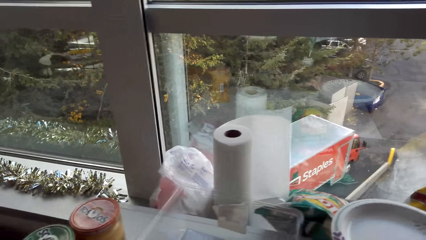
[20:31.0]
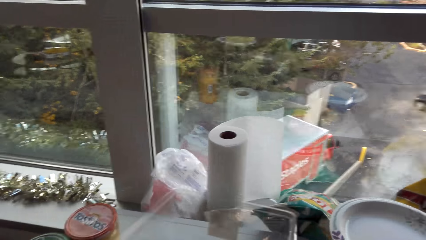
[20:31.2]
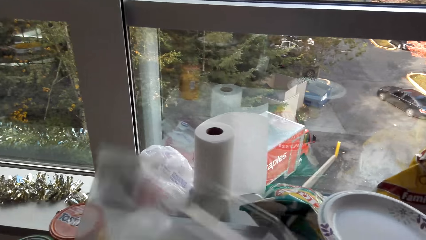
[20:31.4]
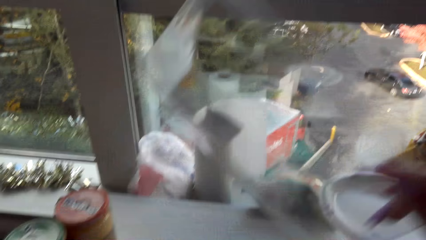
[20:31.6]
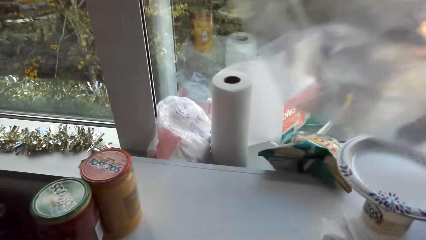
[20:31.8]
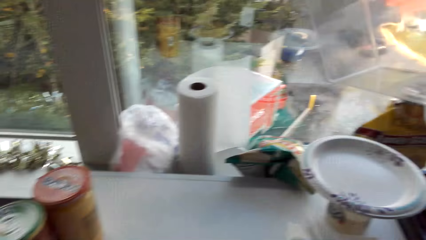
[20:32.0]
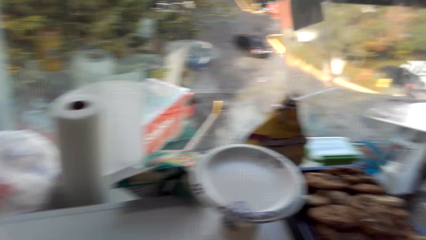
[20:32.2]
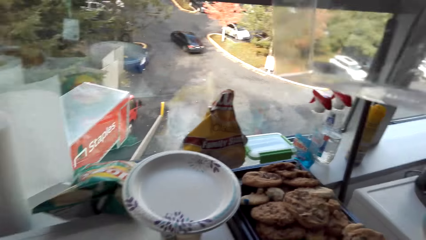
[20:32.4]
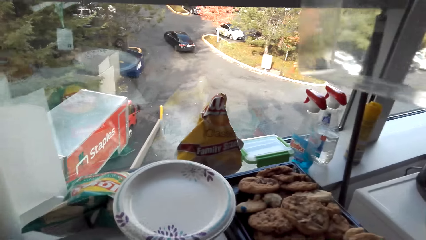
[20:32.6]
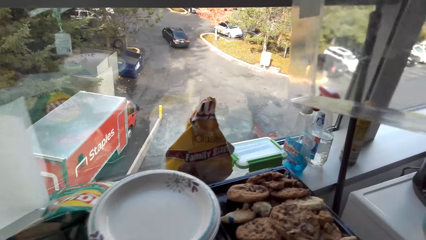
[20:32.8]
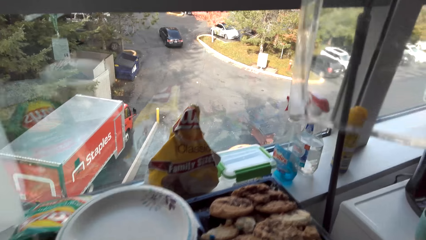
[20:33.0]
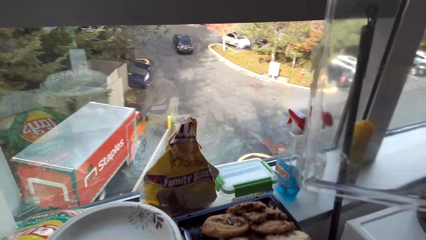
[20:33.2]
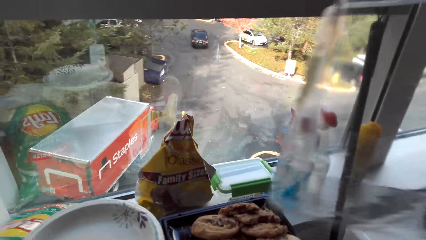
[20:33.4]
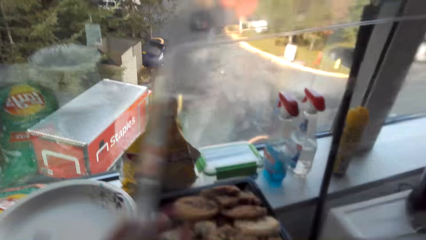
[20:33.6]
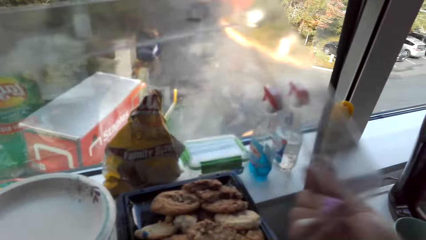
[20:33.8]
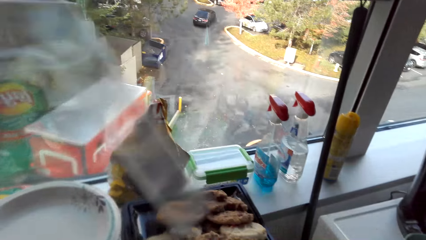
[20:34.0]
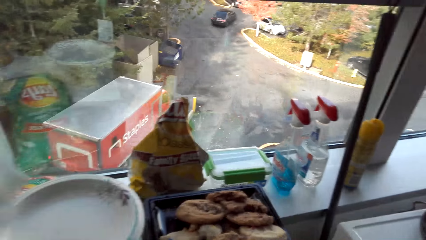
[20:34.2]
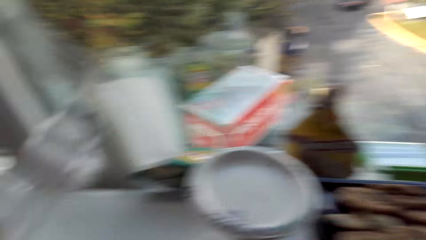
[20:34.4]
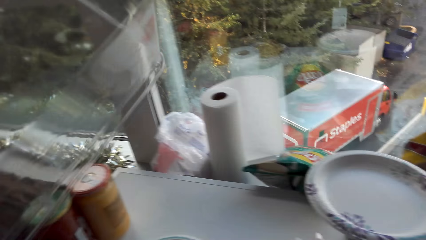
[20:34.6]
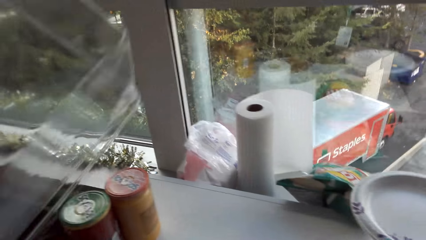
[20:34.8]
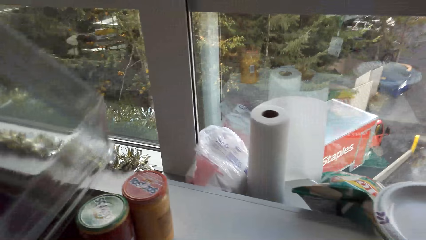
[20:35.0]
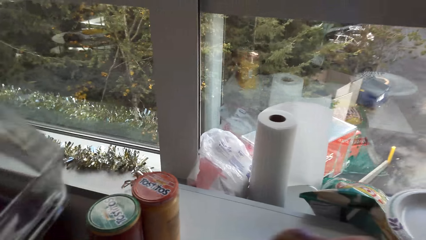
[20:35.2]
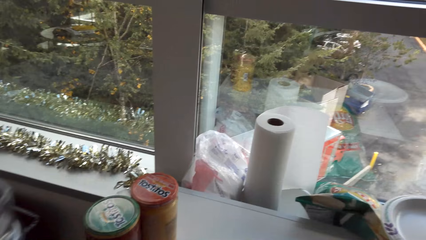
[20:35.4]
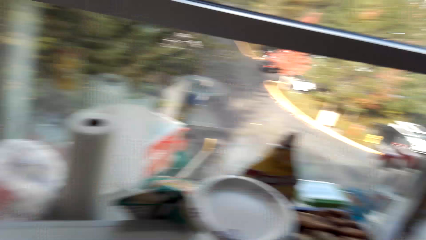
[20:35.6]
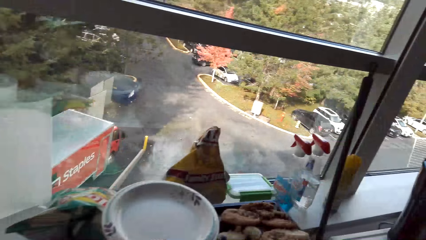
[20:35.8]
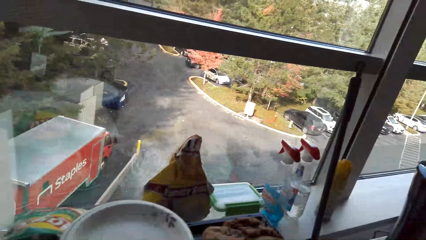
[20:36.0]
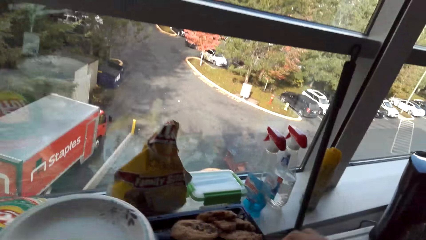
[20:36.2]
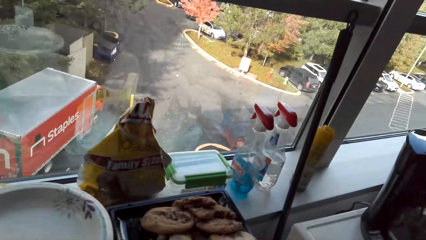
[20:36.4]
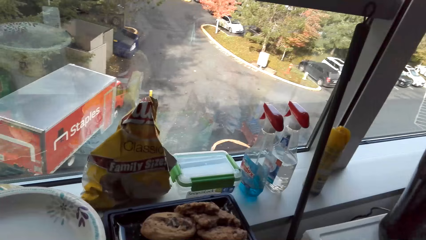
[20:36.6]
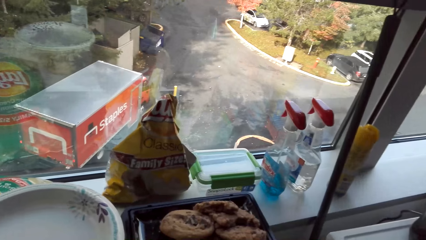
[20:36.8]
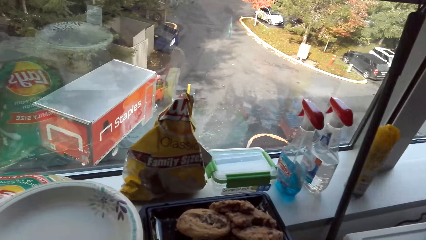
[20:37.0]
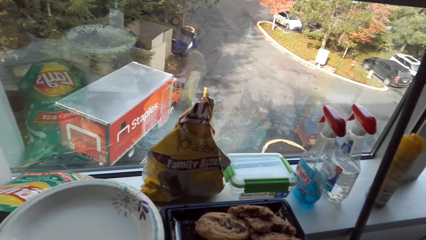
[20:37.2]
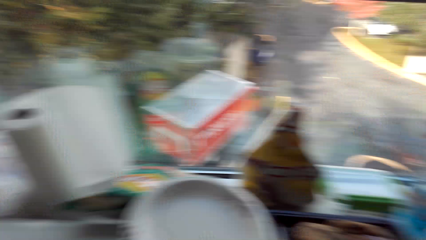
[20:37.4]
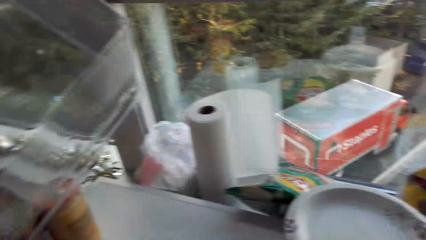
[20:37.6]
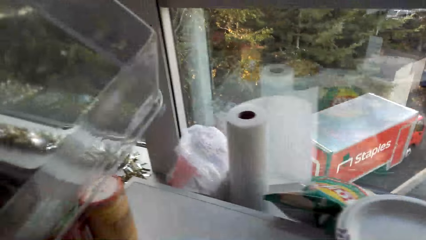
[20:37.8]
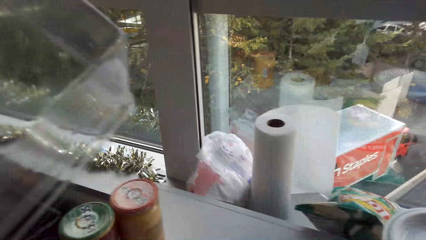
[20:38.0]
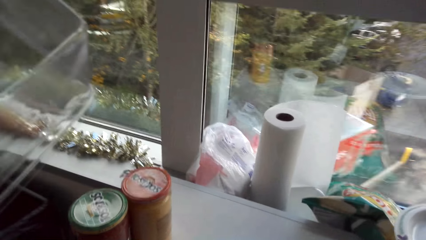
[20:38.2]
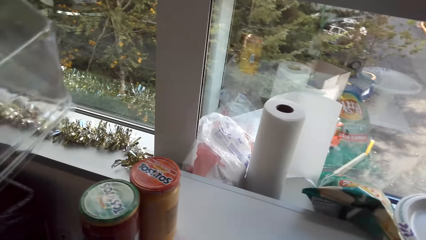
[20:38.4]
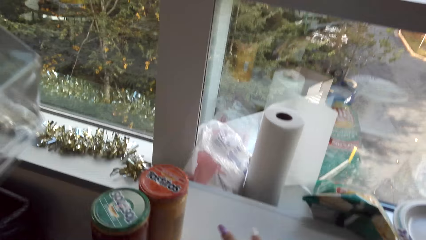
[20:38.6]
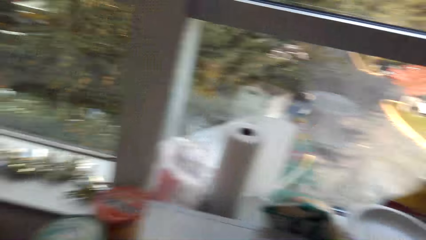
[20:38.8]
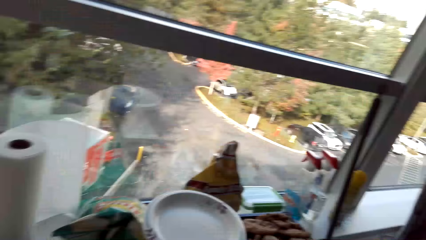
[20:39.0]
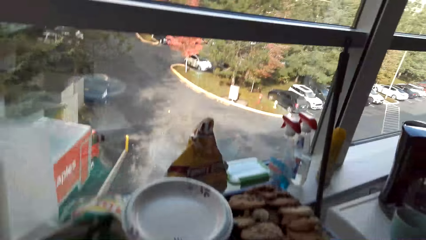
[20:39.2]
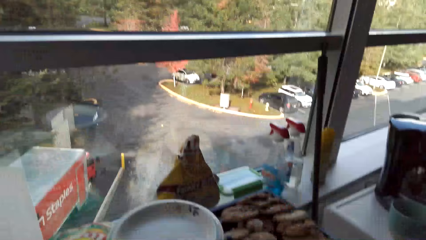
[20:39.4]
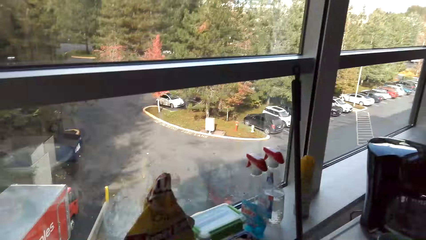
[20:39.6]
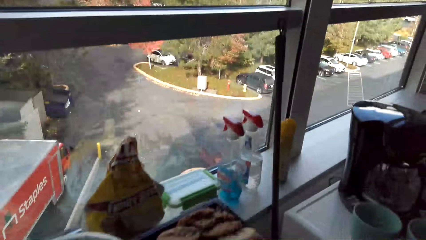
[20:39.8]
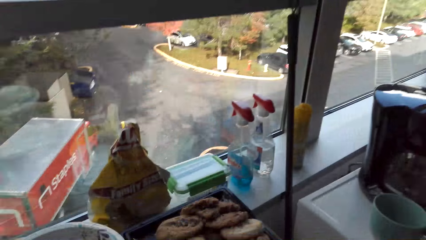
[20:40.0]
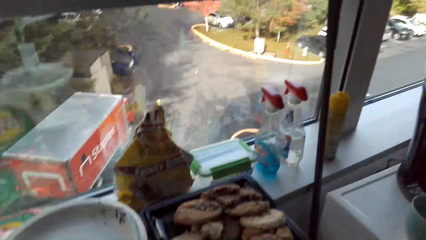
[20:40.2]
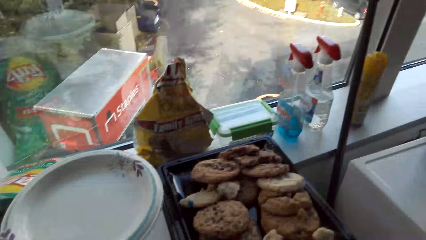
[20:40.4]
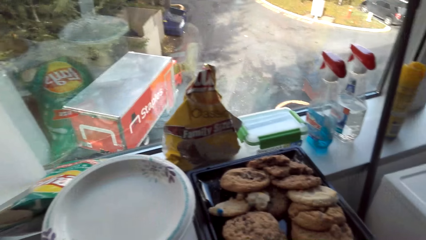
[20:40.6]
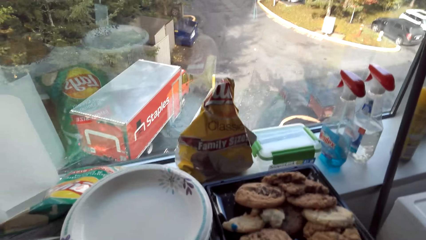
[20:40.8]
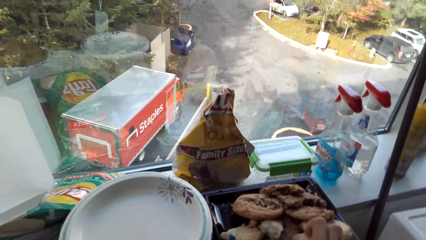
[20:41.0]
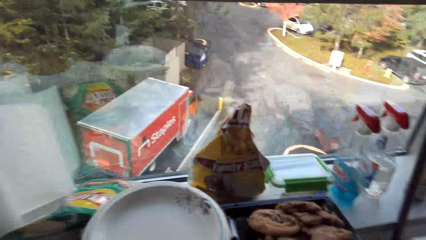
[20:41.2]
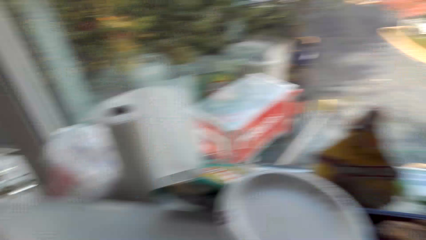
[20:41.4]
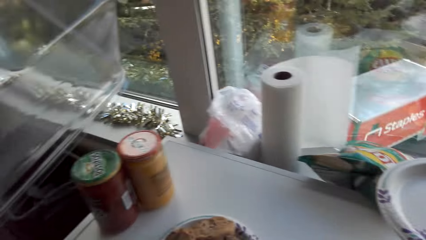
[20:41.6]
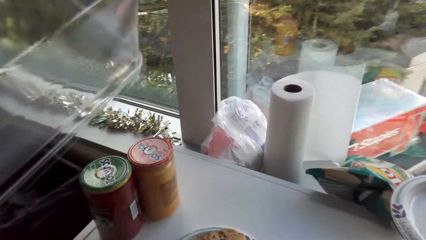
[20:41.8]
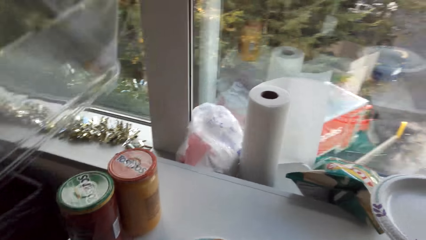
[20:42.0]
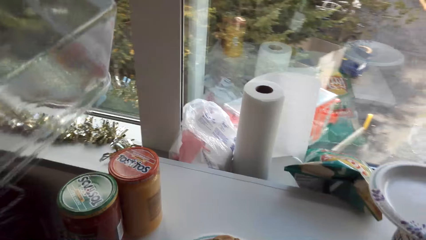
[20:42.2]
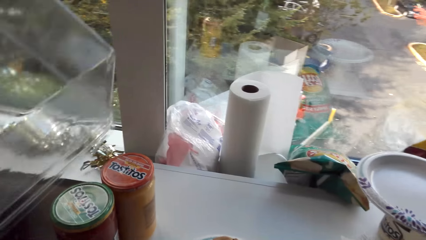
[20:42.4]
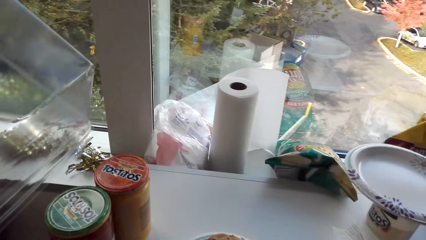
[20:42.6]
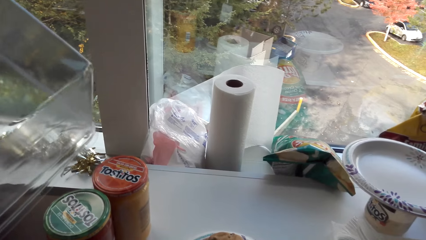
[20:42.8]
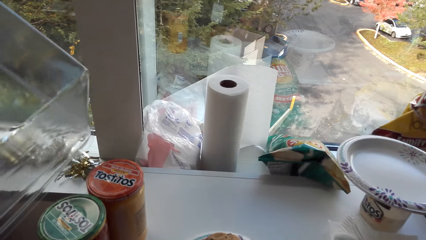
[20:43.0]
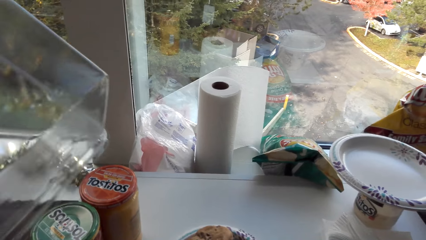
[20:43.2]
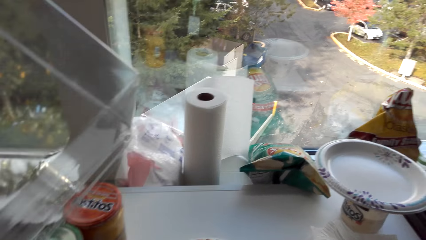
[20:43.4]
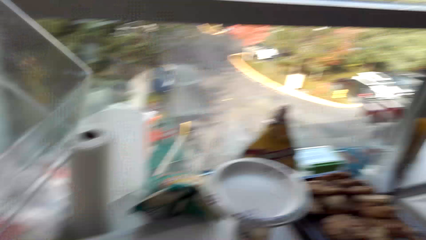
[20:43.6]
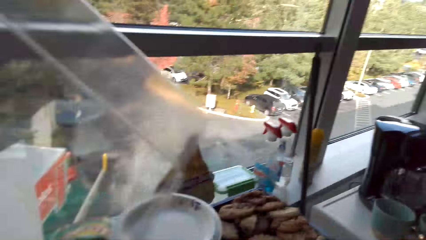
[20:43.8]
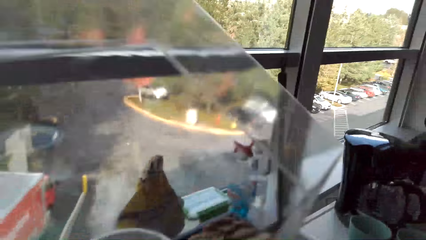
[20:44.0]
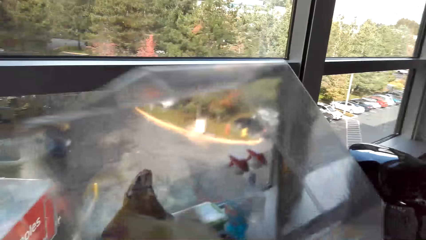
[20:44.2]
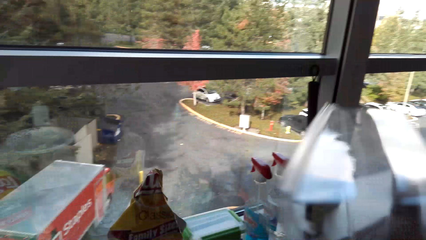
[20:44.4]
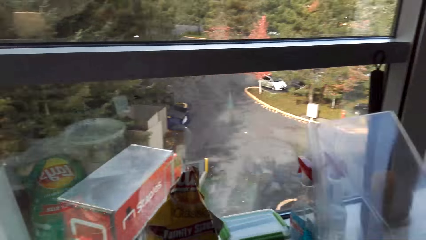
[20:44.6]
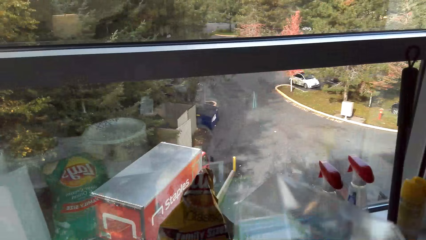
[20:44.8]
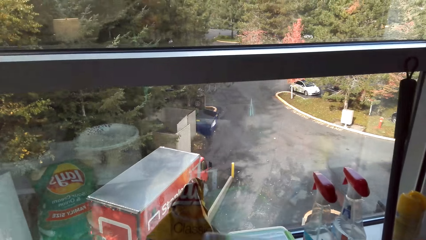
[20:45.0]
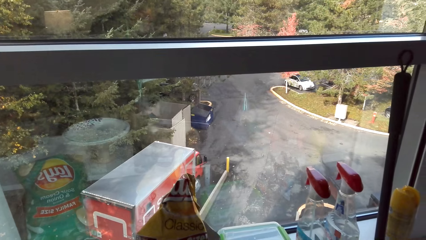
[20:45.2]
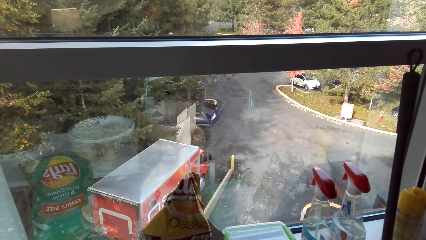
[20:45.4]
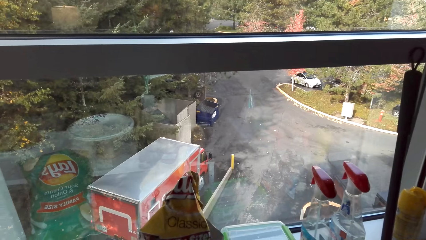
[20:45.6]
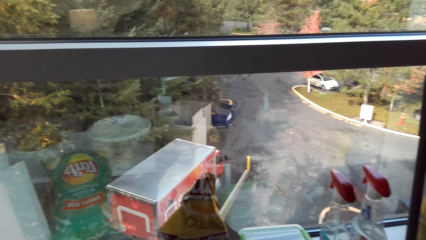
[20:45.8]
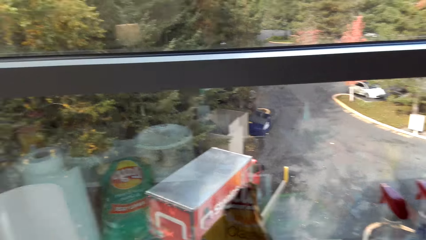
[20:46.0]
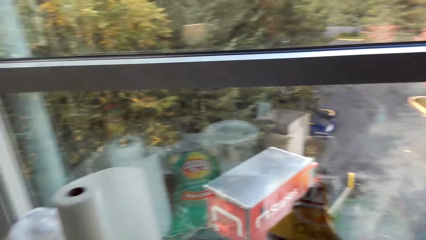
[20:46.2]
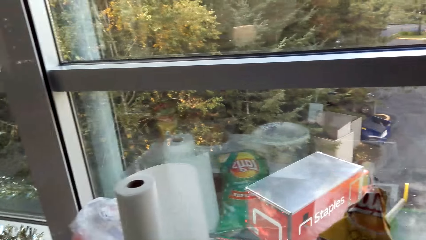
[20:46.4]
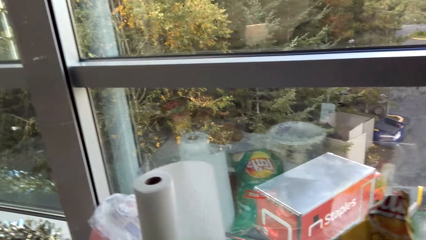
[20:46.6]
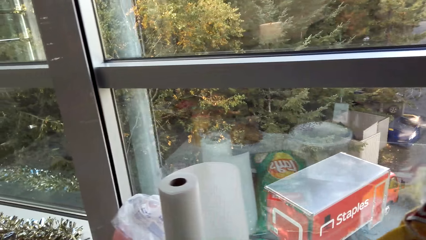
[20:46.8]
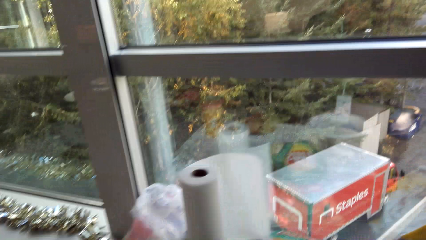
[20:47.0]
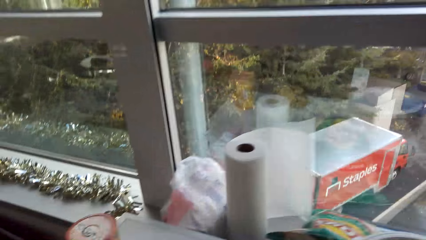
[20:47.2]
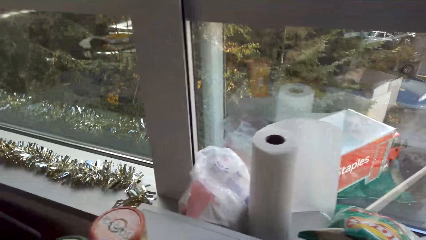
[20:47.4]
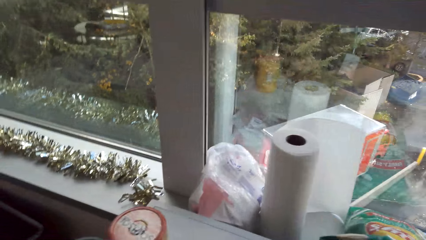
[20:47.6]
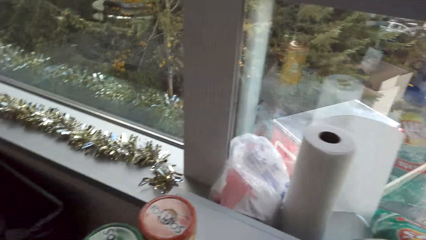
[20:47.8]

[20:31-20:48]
The camera wearer holds the lid of the cookies. They cover the cookies.
